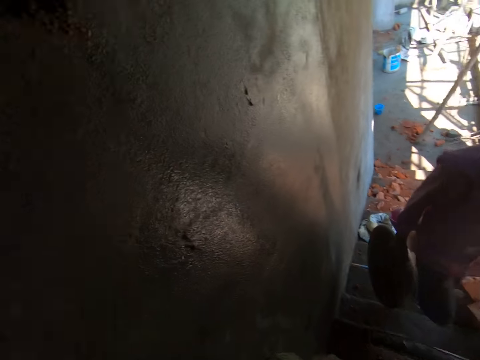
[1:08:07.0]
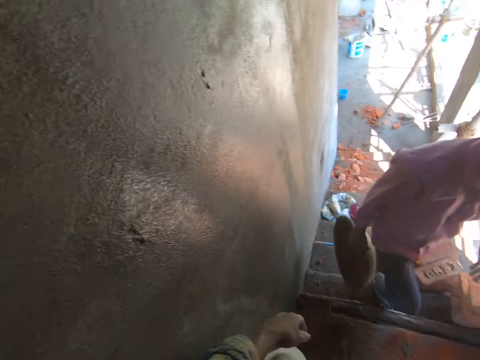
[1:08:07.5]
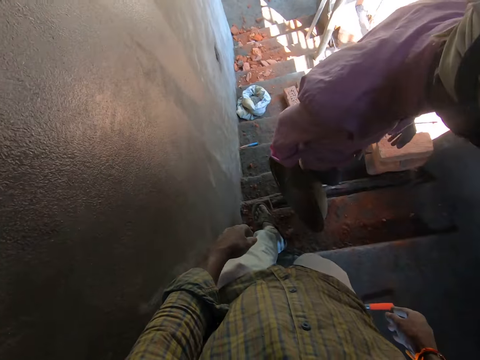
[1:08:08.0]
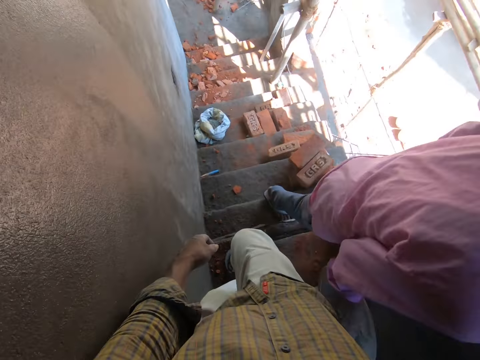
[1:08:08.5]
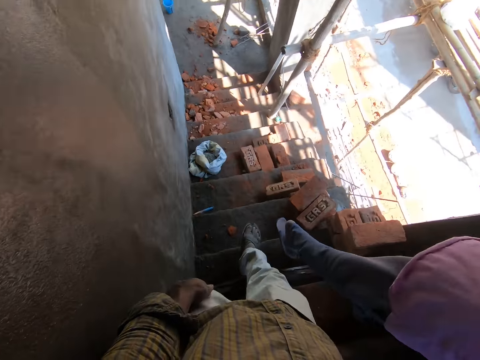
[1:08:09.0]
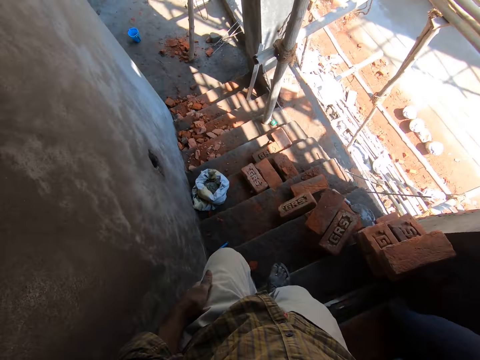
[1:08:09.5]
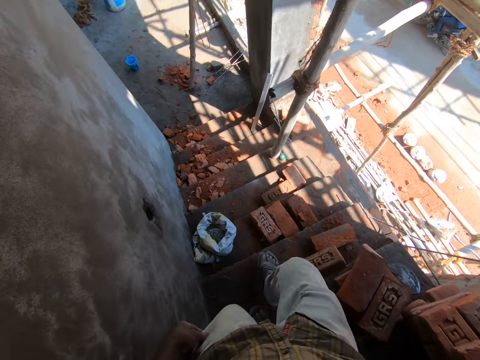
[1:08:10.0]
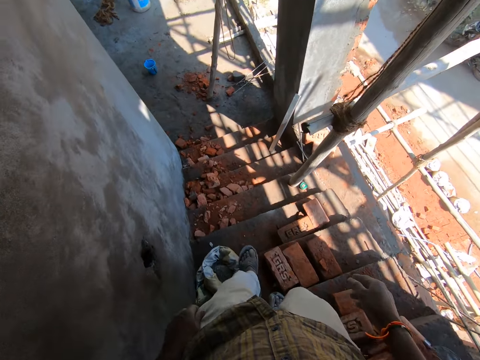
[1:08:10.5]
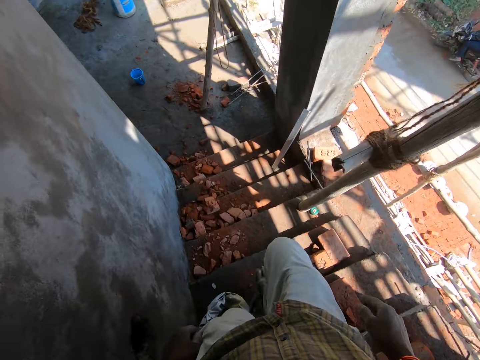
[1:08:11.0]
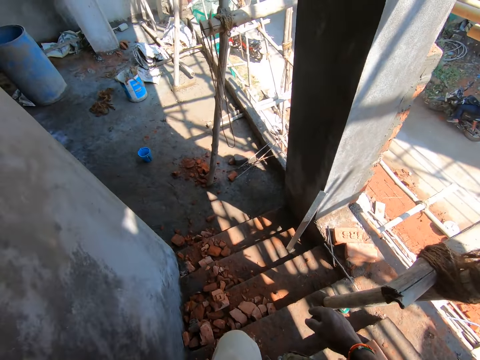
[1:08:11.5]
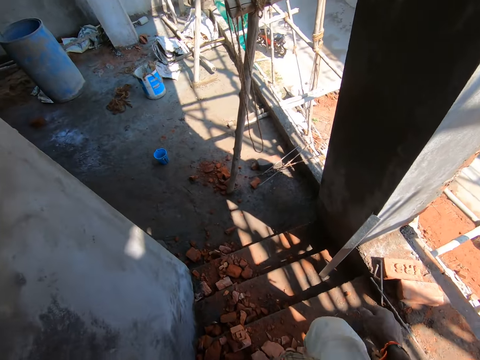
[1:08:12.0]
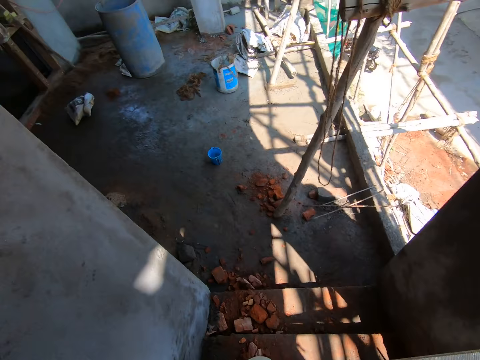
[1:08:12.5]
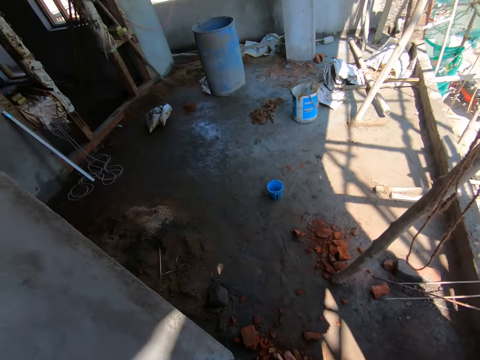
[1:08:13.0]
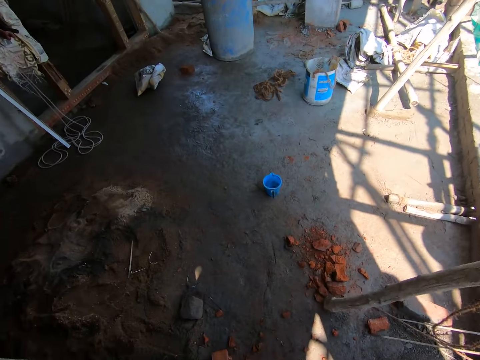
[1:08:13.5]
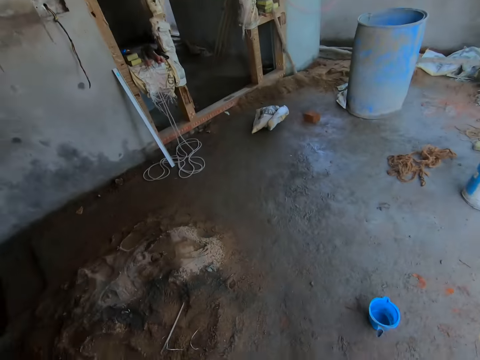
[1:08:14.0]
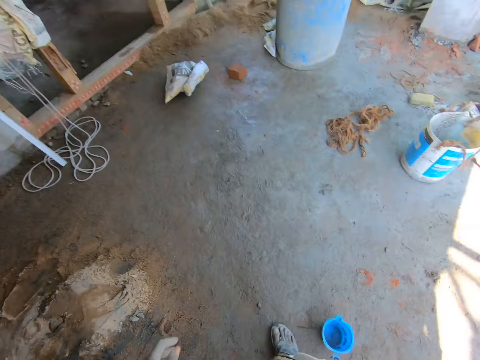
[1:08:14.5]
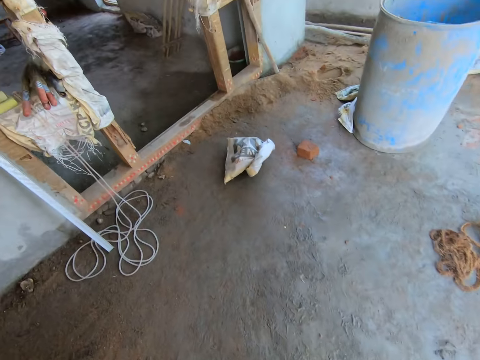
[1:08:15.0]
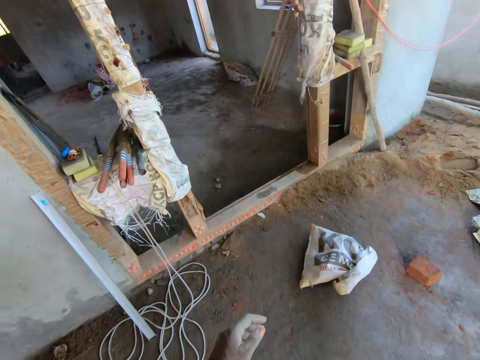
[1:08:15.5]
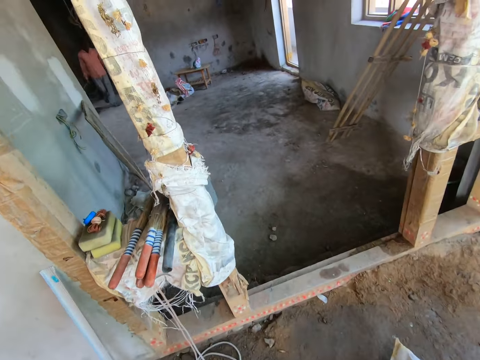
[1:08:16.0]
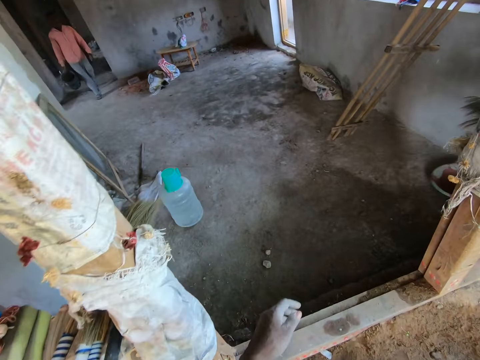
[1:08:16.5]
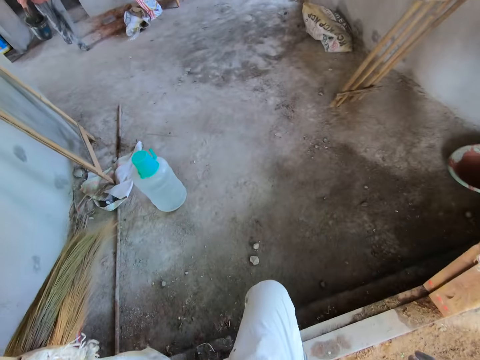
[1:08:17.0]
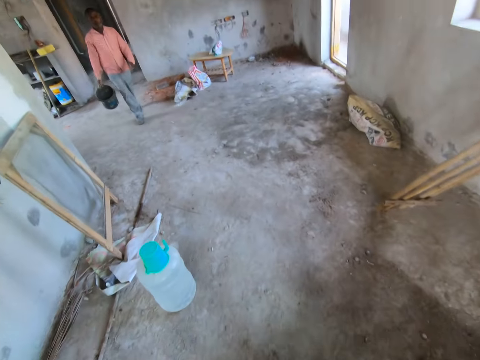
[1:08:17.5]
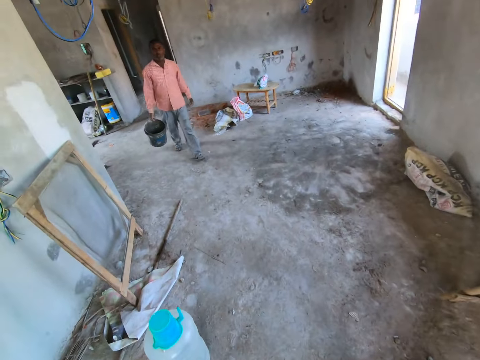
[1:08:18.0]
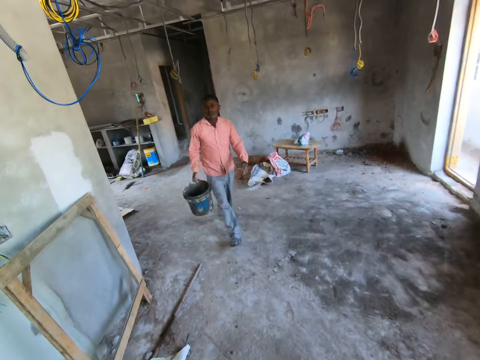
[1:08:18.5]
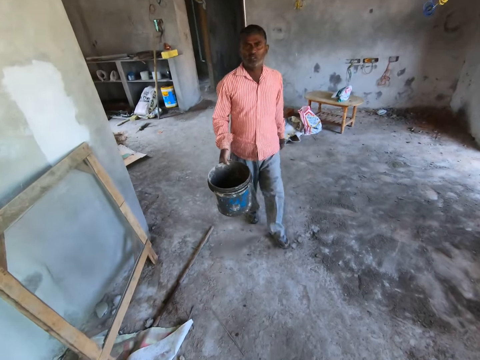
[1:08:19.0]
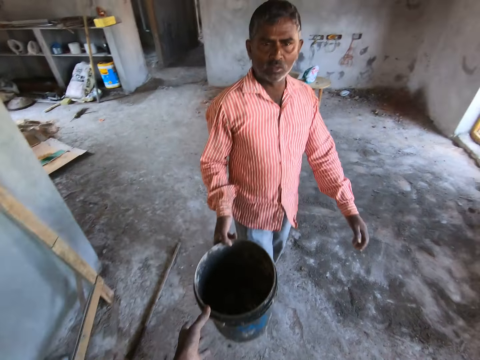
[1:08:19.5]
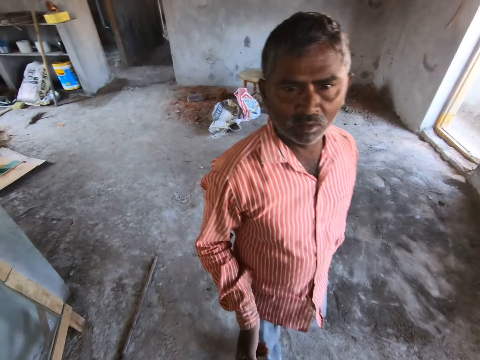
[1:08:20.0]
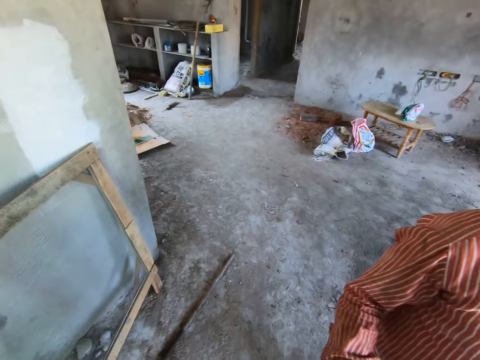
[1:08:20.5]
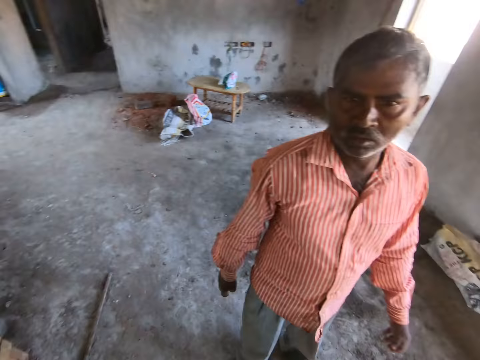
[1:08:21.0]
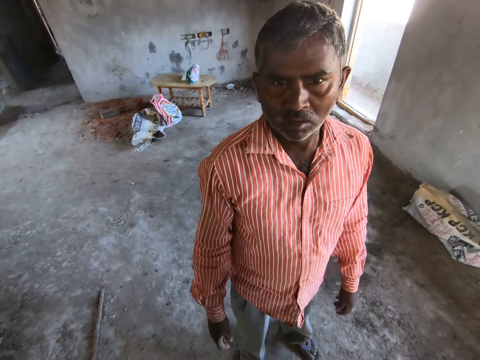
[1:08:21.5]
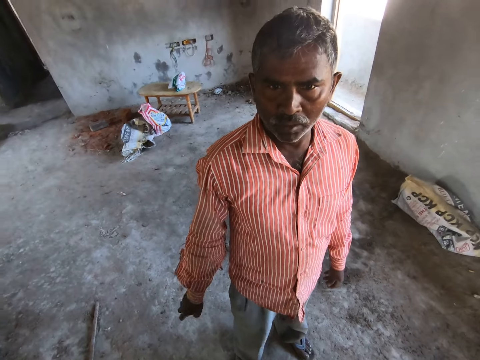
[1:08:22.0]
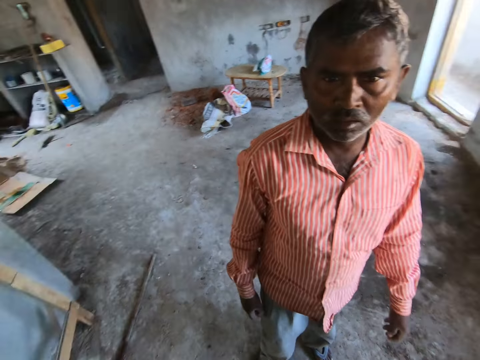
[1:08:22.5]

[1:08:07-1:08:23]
The camera wearer walks down a flight of stairs. He walks in the site. A man interacts with the camera wearer. The camera wearer interacts with the man. He collects a bucket from the man with his left hand.

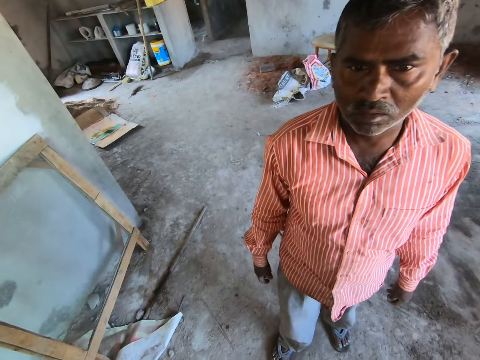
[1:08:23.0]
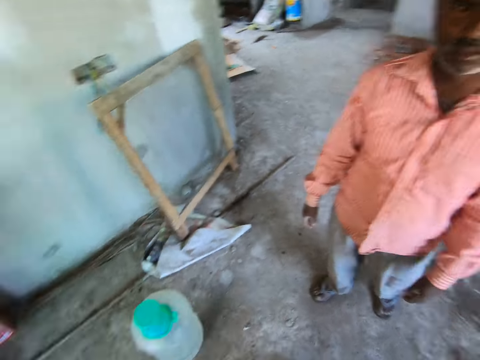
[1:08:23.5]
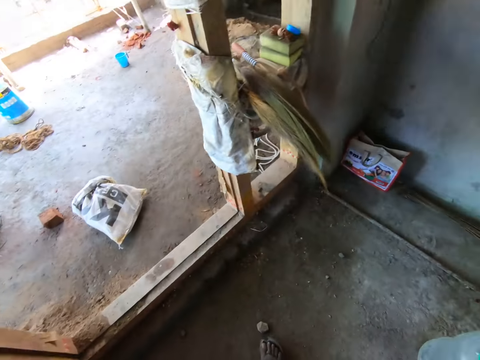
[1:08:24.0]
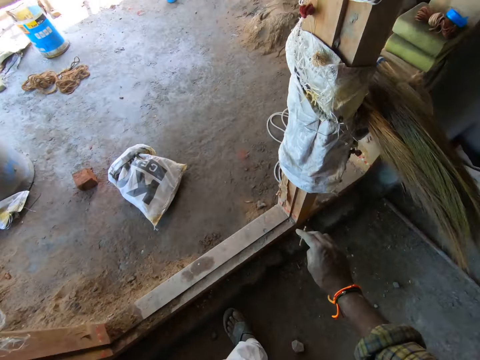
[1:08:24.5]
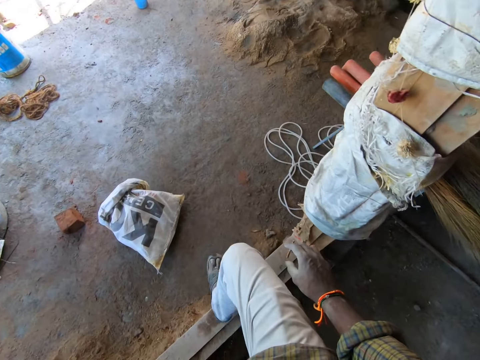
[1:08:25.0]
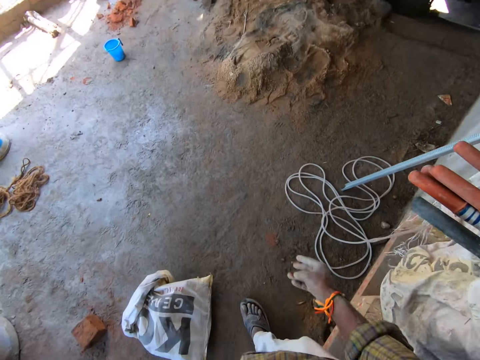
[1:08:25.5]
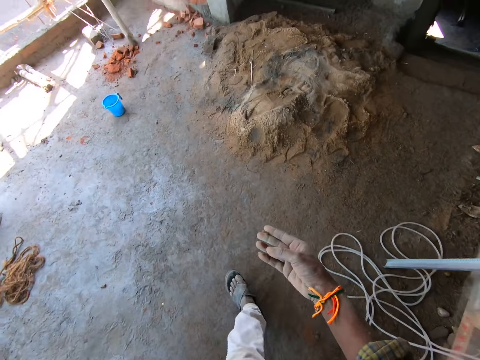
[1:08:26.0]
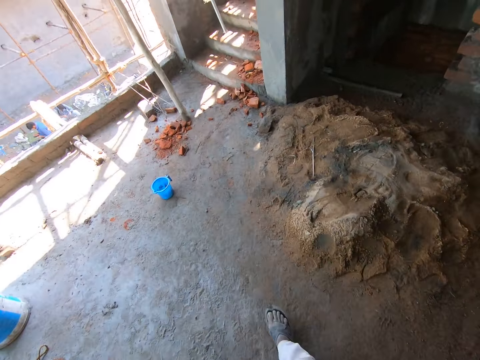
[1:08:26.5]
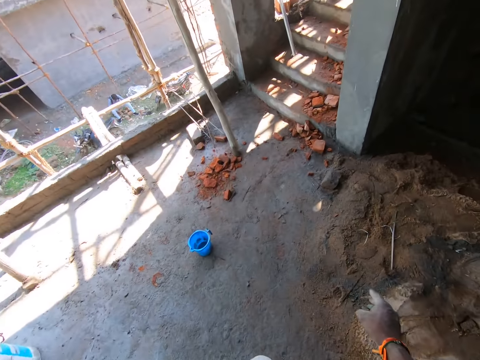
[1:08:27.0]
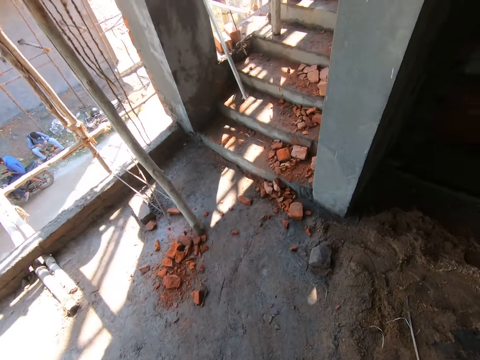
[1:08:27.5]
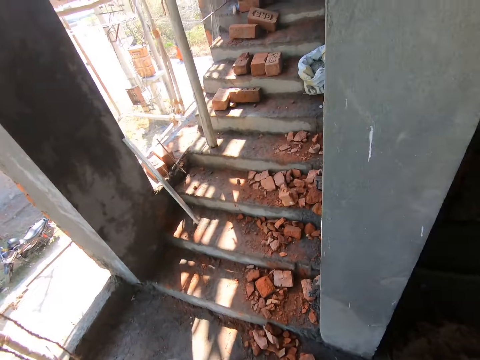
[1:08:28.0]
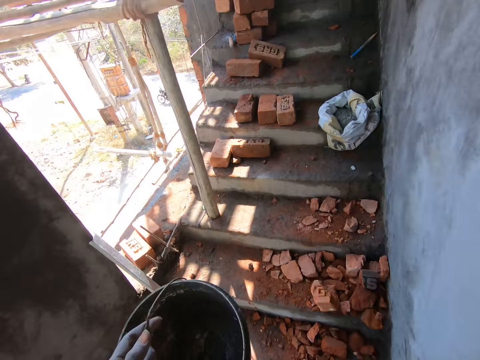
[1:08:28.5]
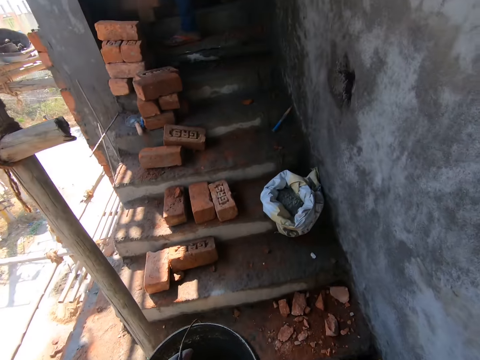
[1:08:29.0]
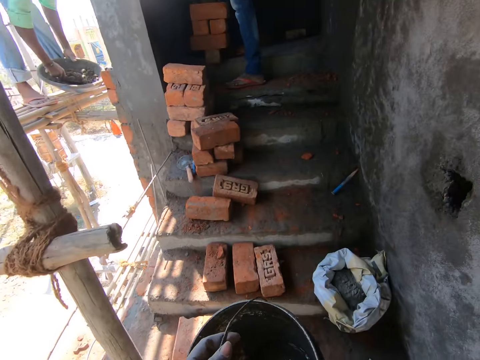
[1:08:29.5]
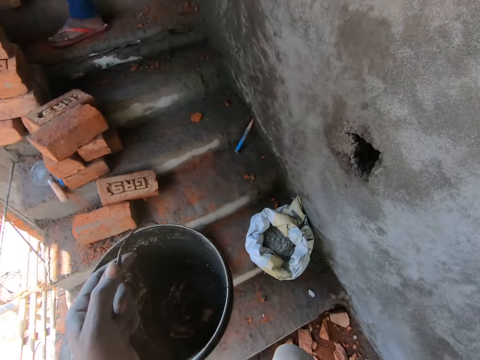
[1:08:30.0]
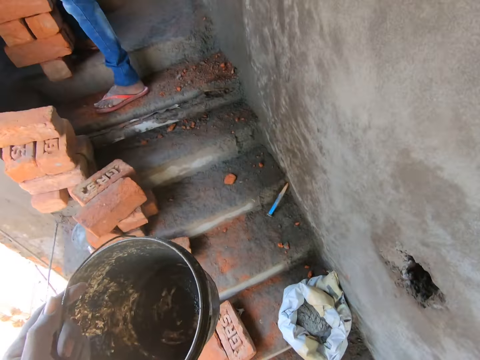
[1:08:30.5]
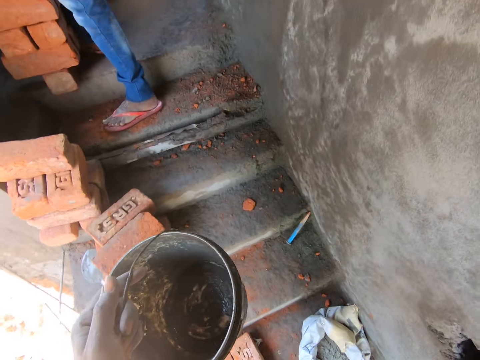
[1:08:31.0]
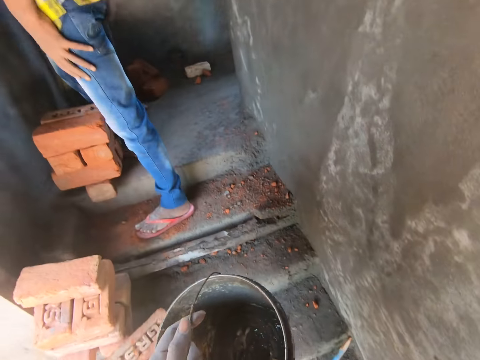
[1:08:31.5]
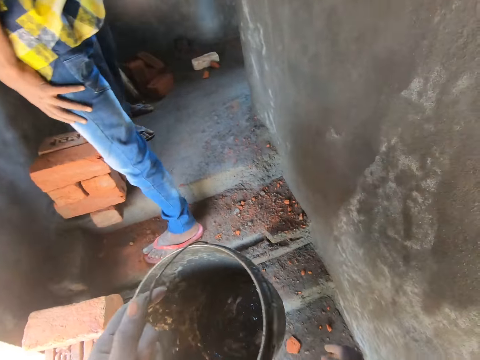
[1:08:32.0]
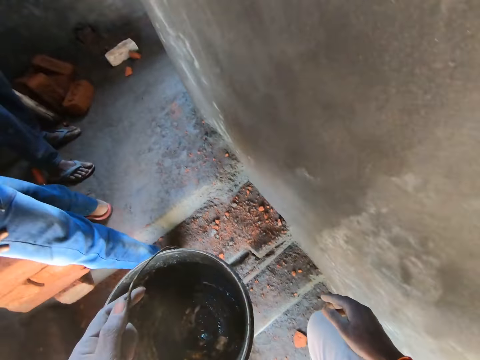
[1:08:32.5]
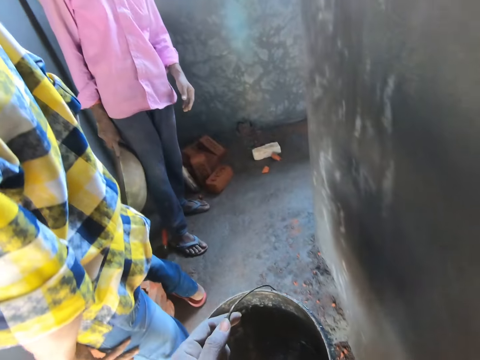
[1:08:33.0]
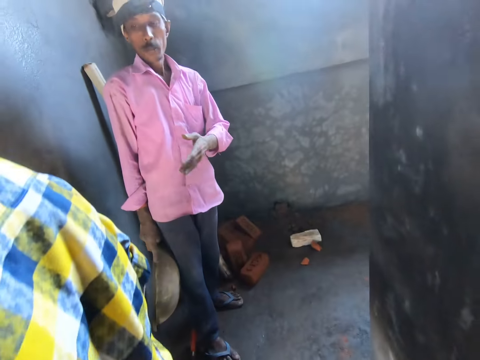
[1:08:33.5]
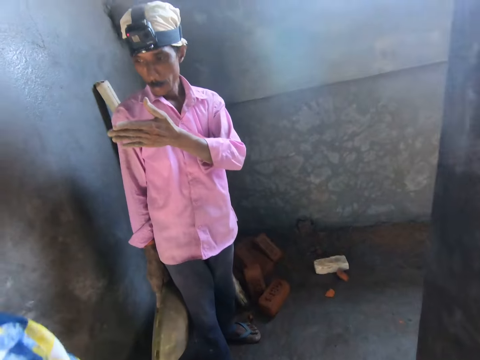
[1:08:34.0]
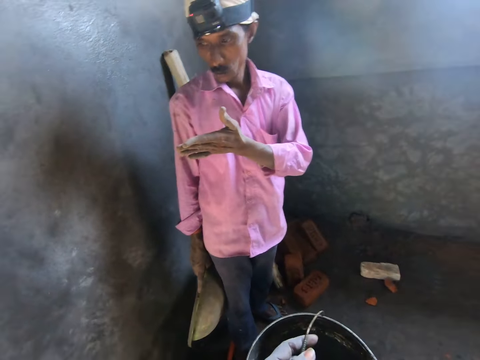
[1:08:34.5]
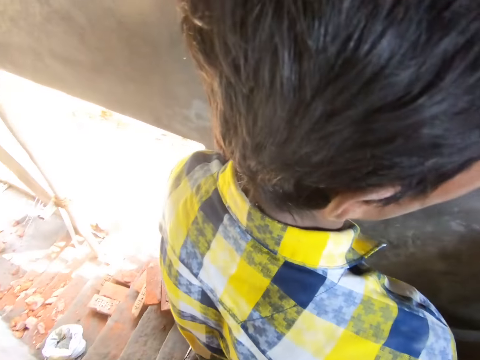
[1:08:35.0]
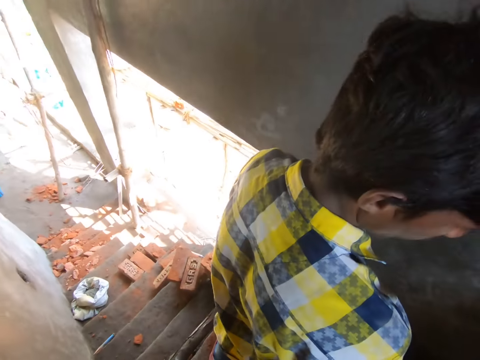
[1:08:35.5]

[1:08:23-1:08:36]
The camera wearer walks in the site. They walk up the flight of stairs. The man interacts with the camera wearer.
